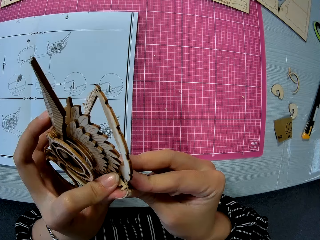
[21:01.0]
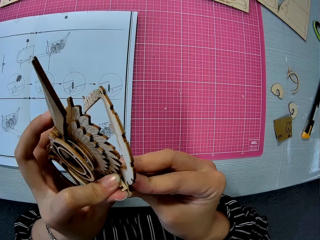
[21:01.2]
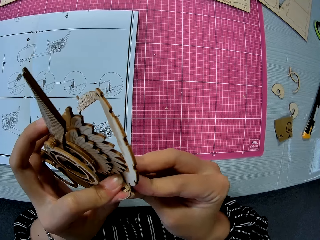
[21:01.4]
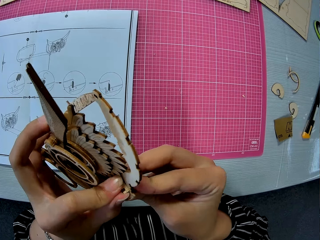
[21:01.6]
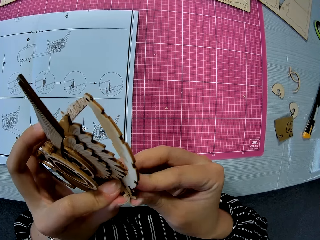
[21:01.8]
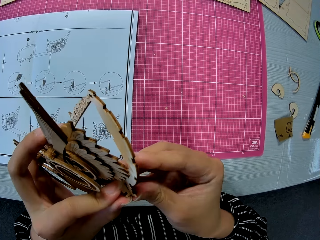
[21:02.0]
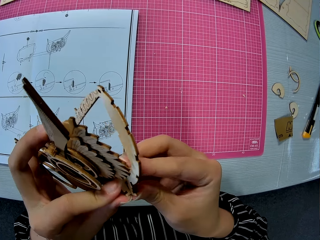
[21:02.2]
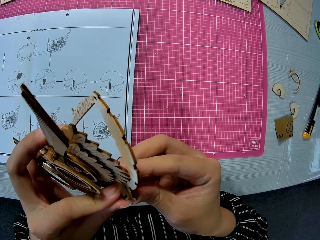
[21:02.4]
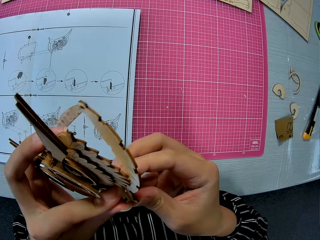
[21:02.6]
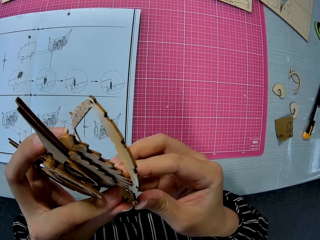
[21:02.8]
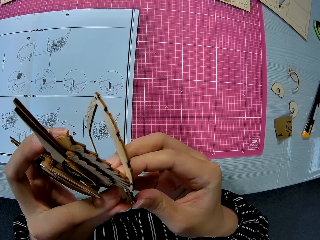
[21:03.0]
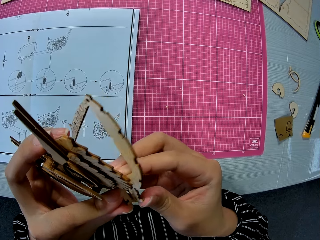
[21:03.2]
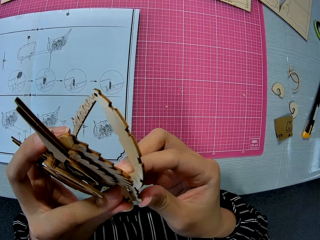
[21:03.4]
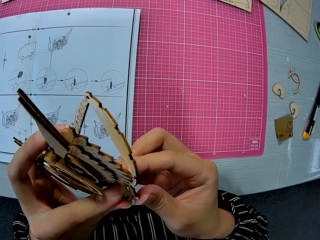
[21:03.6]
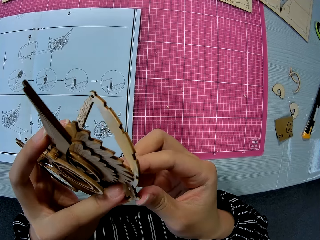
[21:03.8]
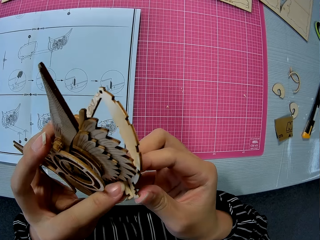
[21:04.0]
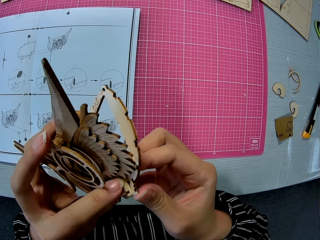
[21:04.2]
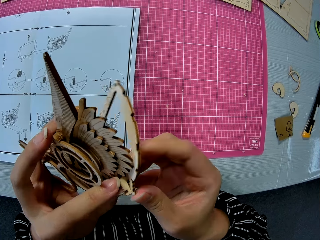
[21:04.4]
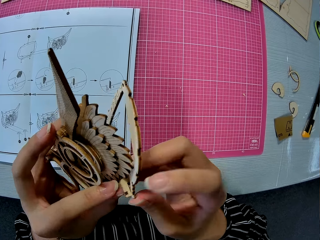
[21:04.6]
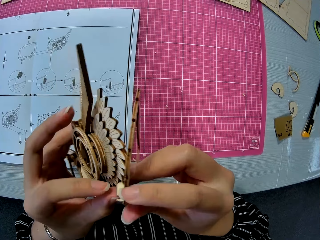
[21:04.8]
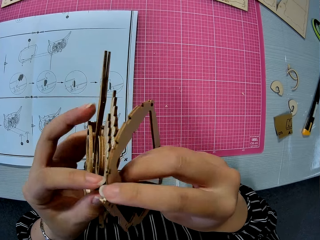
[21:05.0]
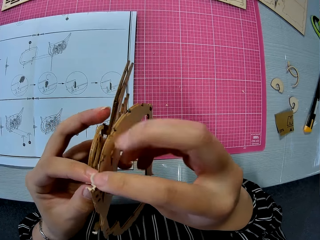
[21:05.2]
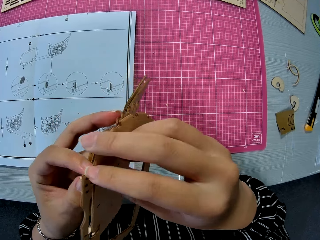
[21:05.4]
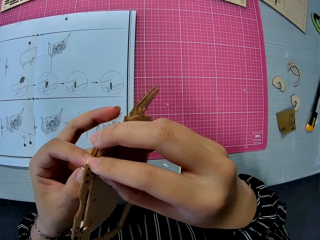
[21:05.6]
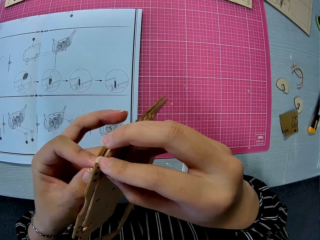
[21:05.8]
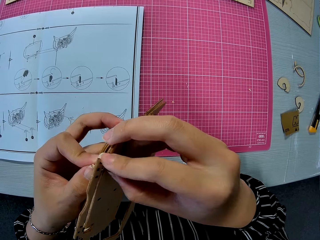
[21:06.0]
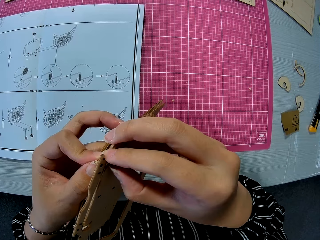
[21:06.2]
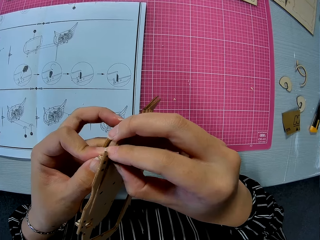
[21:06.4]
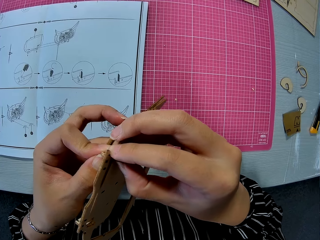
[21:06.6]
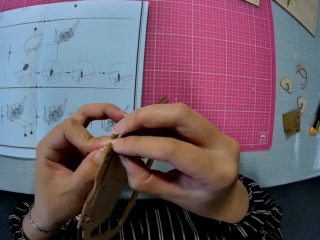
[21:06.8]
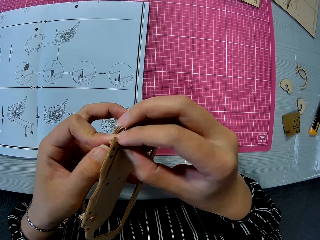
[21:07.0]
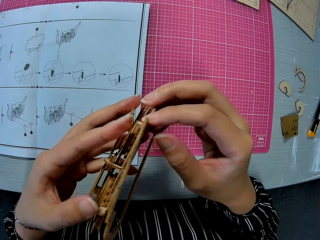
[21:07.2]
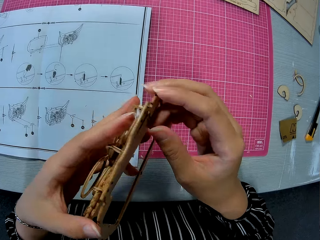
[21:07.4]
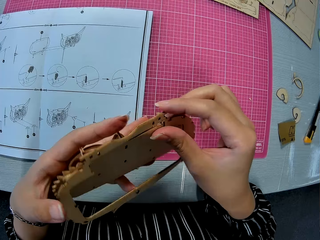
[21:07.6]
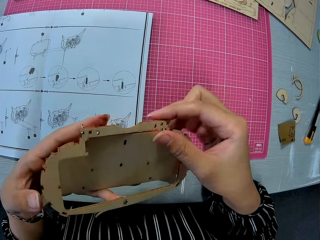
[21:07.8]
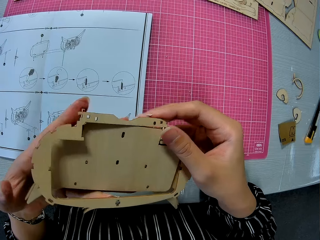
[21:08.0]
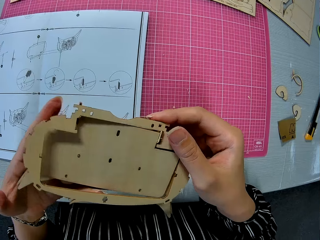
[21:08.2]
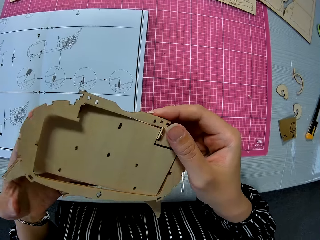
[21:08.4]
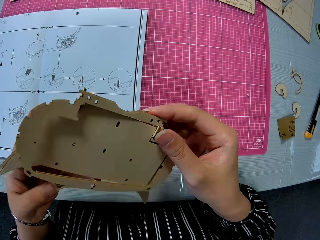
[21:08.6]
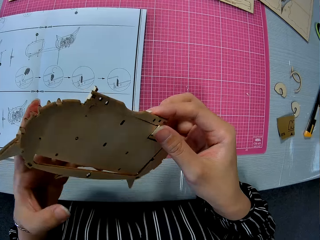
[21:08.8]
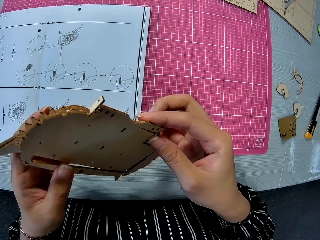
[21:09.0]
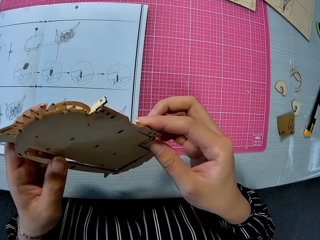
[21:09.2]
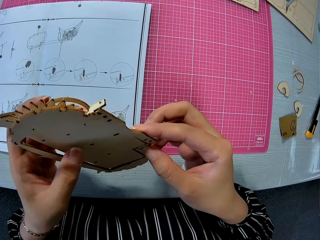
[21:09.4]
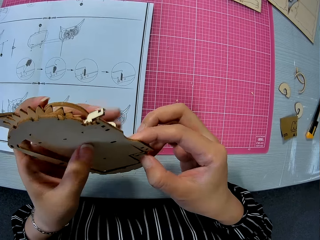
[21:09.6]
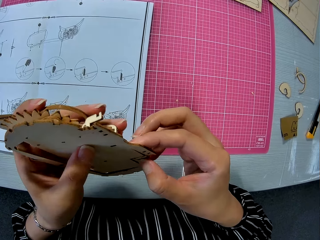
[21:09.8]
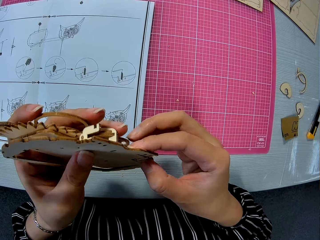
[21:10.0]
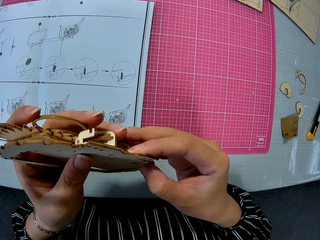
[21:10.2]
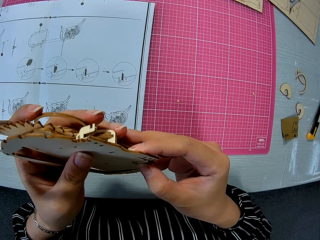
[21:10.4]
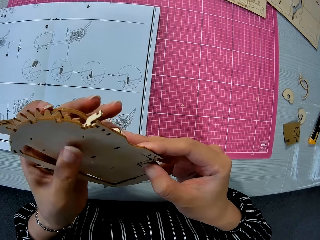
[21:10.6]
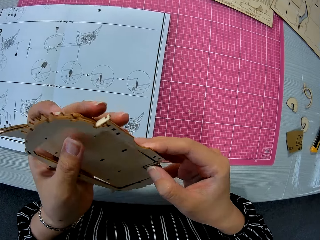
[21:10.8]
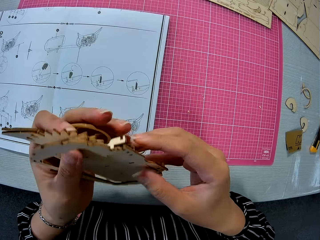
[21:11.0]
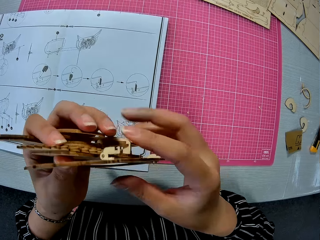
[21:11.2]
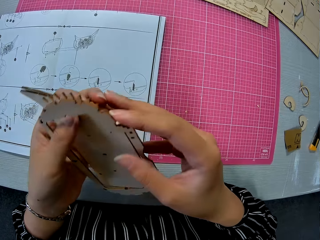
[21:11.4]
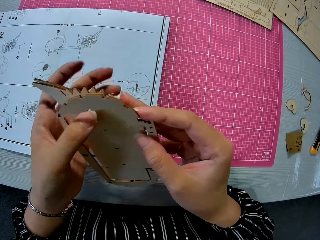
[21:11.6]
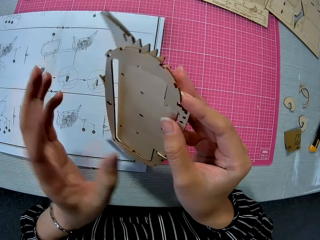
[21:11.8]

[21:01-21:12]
The camera wearer turns the laser cut wood craft kit and fixes the laser cut wood craft kit into its frame.

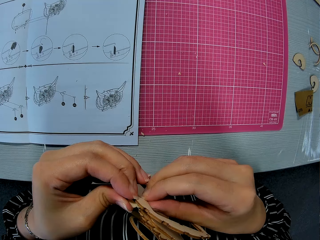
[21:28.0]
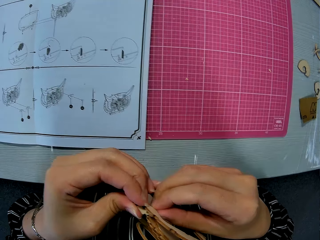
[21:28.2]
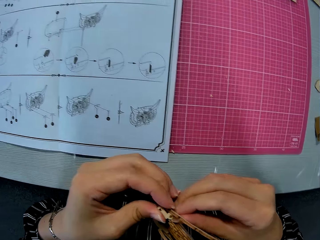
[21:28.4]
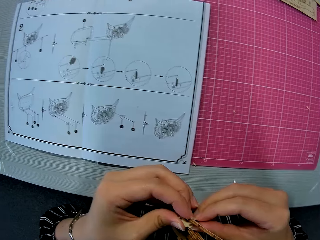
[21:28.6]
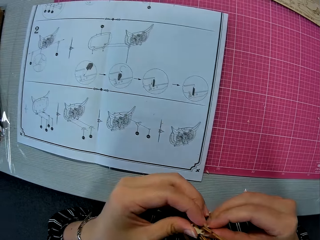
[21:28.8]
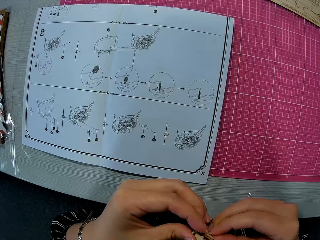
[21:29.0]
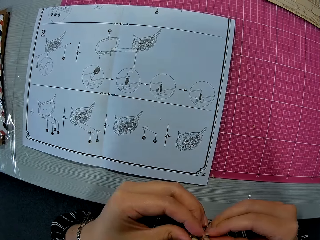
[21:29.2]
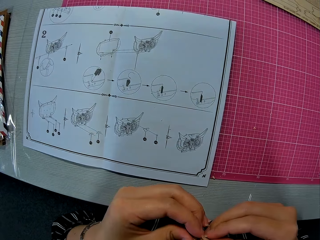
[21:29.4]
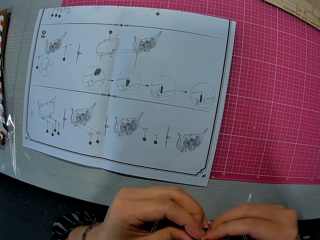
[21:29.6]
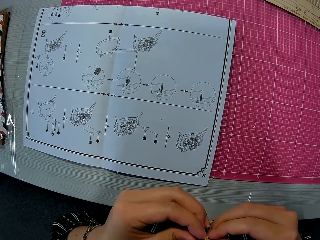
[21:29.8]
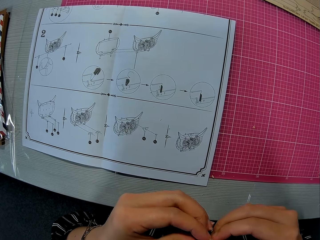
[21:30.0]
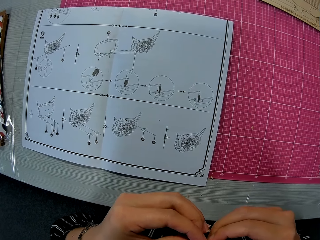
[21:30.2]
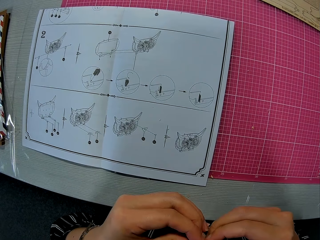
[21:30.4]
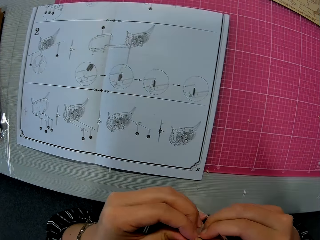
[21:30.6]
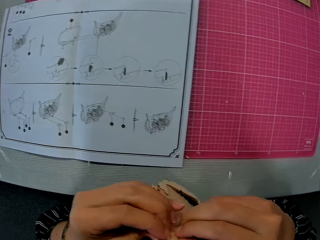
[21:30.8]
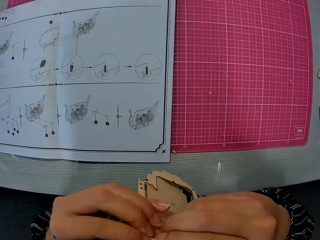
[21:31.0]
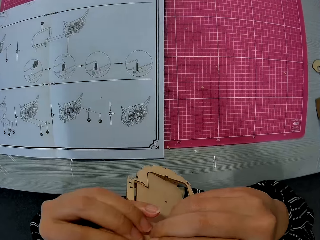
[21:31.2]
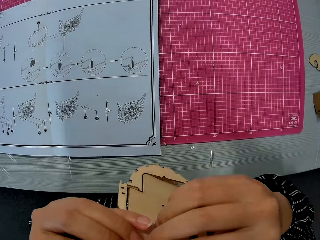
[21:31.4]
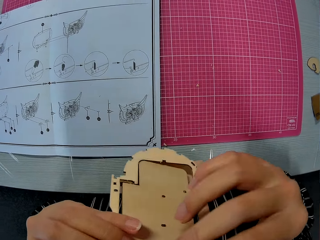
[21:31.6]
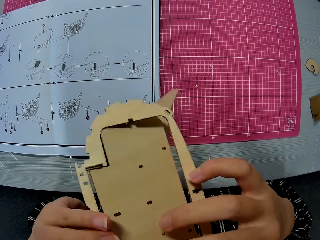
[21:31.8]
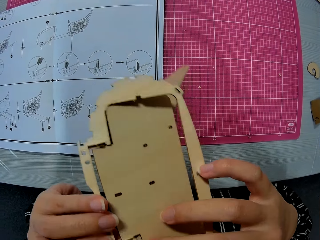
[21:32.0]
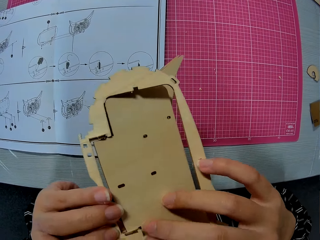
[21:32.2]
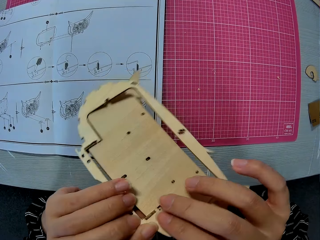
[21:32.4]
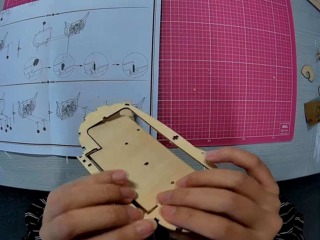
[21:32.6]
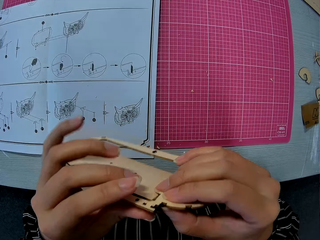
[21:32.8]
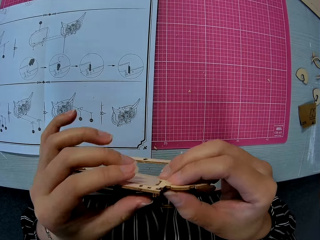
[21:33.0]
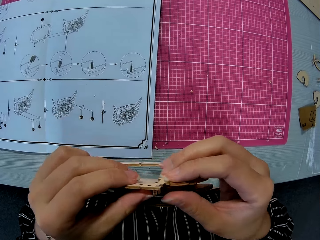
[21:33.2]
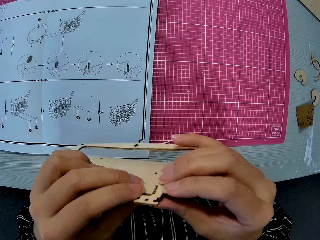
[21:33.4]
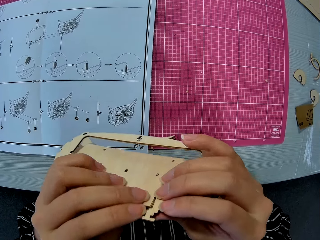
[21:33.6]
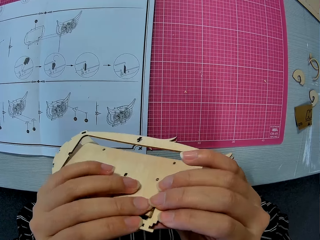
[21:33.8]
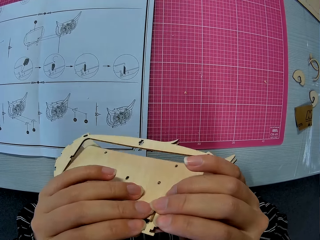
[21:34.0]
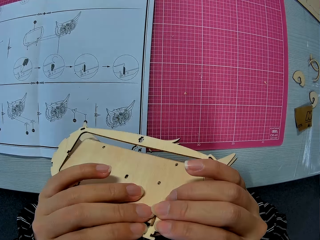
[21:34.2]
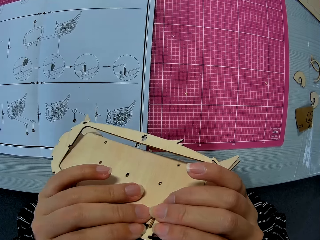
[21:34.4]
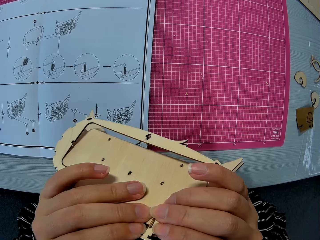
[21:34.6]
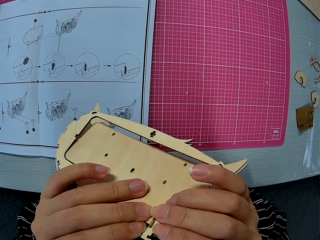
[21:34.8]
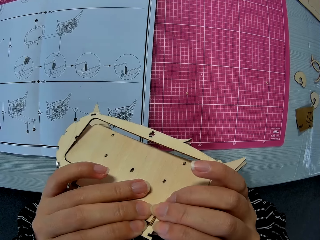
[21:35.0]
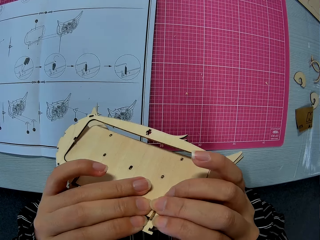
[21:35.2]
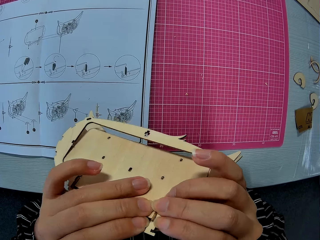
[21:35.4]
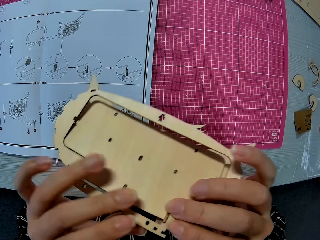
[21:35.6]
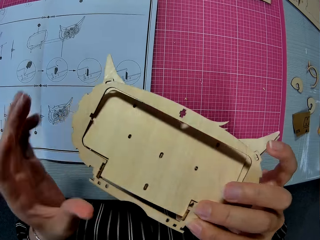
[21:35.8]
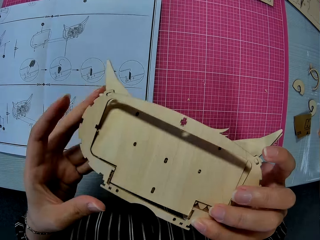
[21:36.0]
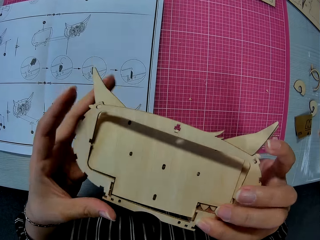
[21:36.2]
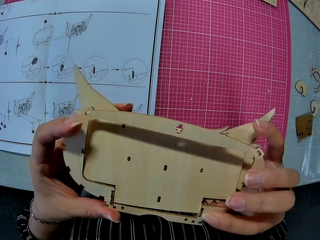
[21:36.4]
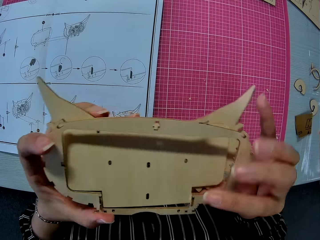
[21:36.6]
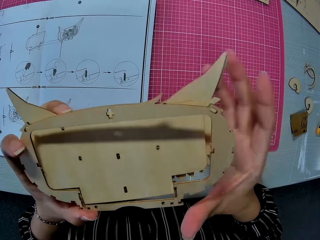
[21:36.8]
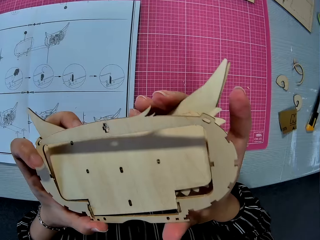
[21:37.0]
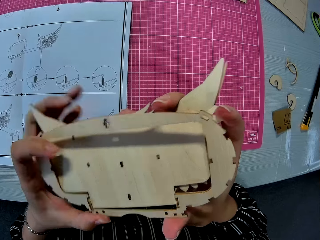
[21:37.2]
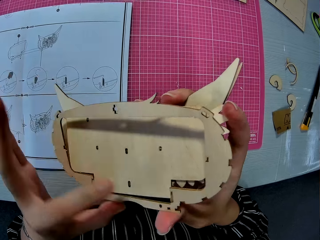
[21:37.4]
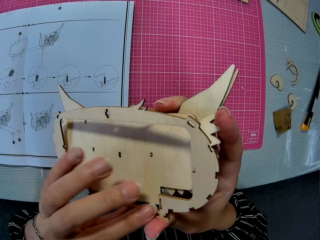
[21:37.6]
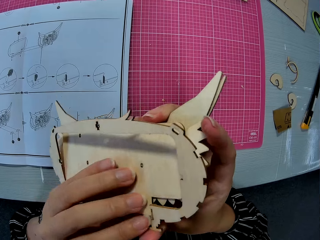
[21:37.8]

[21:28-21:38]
The camera wearer stares at the manual. They look at the laser cut wood craft kit. They fix the laser cut wood craft kit into its frame.
